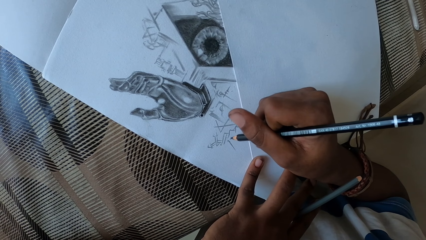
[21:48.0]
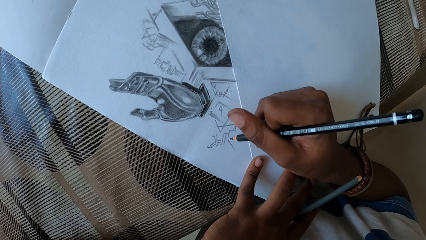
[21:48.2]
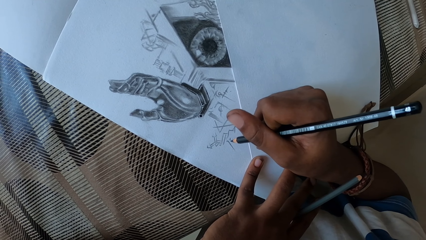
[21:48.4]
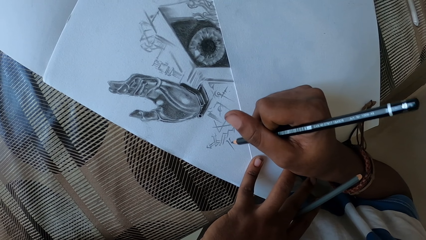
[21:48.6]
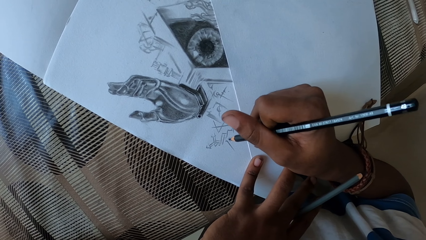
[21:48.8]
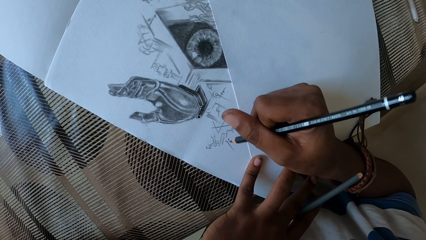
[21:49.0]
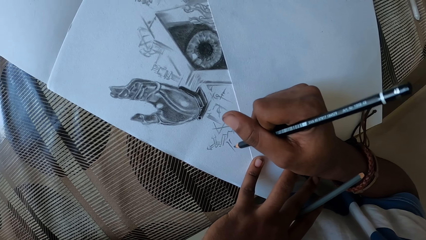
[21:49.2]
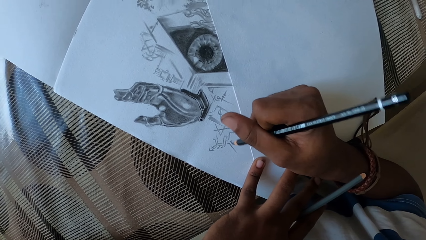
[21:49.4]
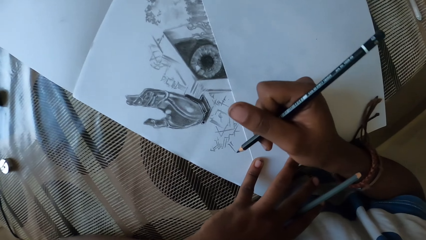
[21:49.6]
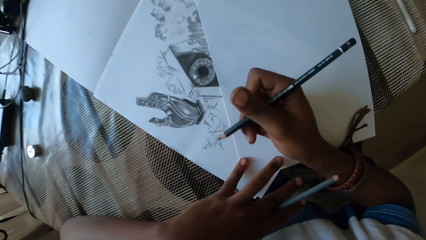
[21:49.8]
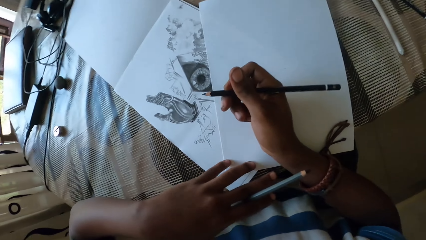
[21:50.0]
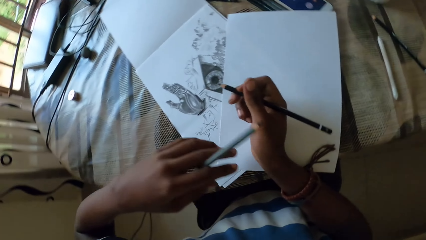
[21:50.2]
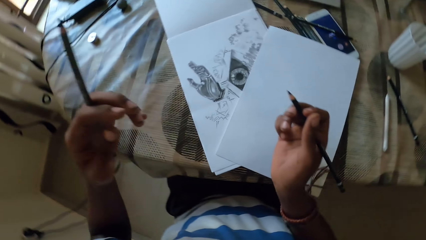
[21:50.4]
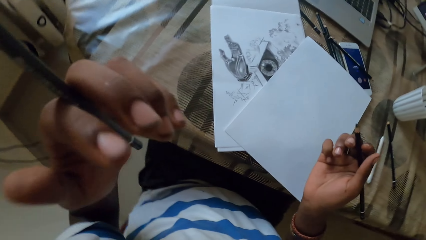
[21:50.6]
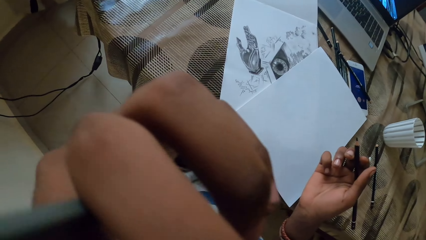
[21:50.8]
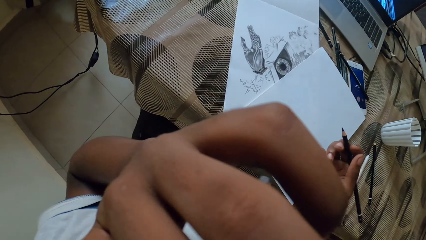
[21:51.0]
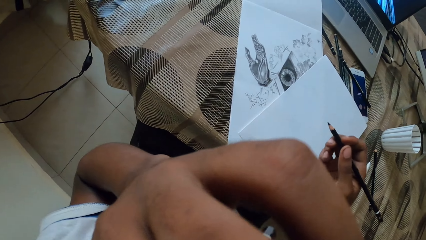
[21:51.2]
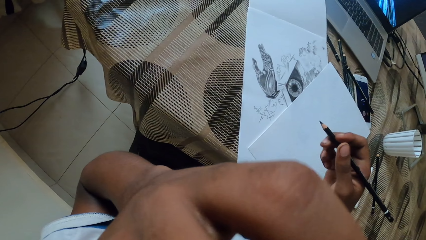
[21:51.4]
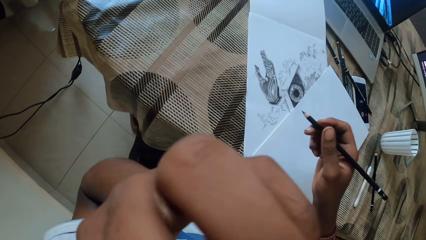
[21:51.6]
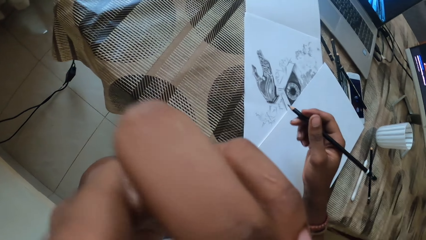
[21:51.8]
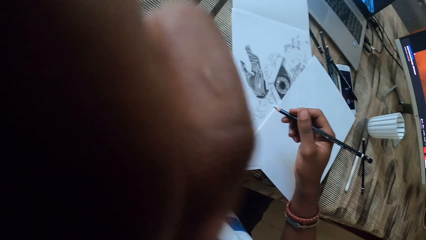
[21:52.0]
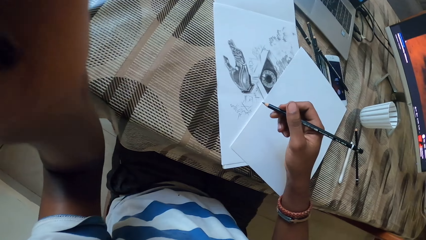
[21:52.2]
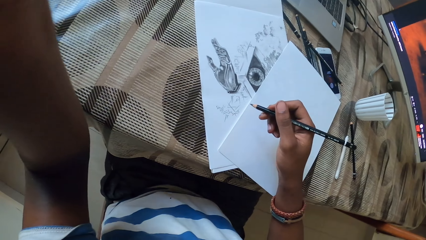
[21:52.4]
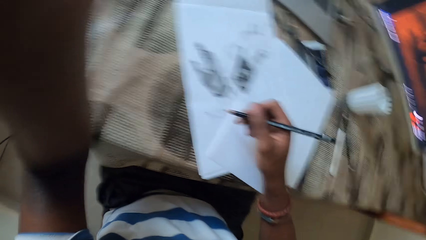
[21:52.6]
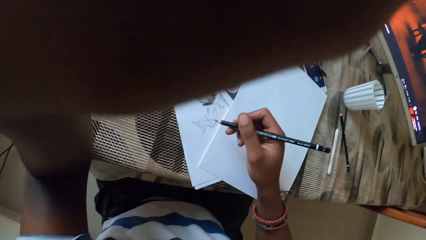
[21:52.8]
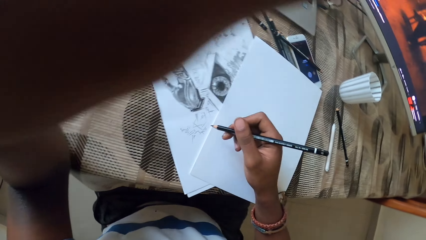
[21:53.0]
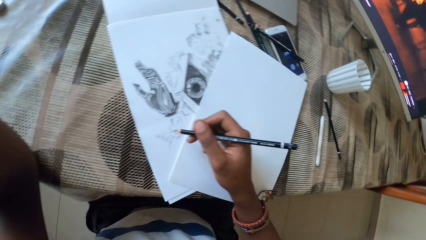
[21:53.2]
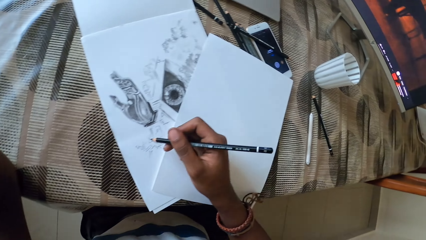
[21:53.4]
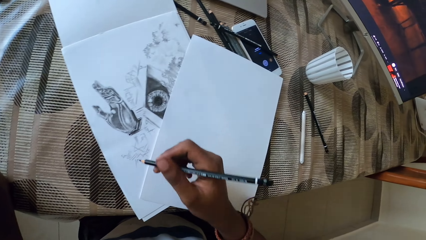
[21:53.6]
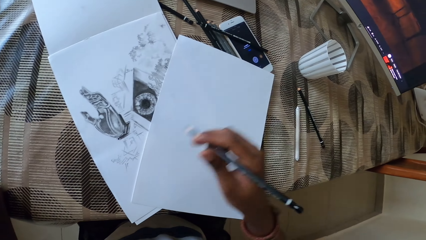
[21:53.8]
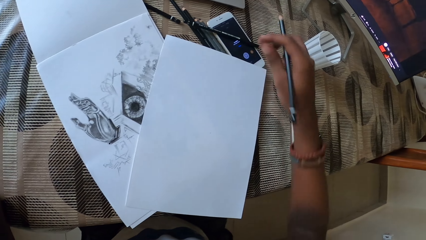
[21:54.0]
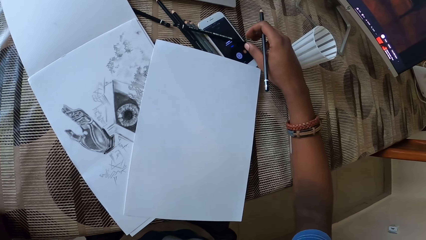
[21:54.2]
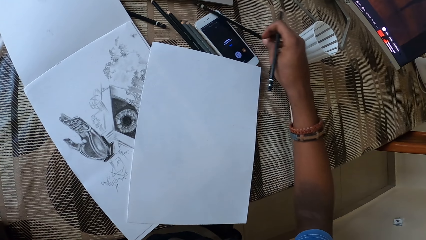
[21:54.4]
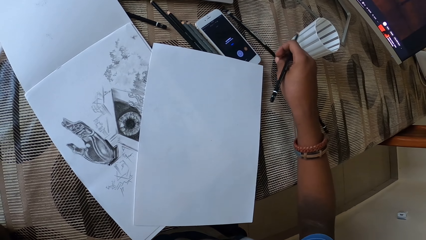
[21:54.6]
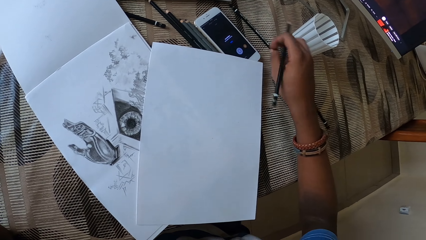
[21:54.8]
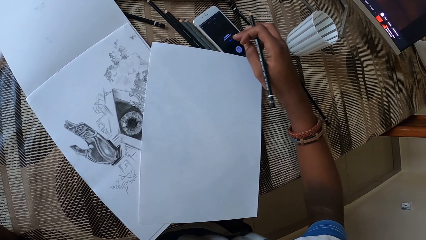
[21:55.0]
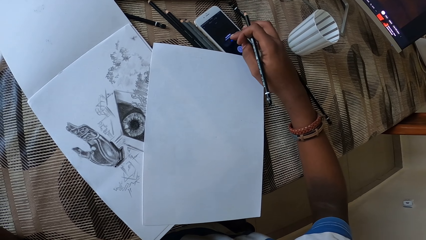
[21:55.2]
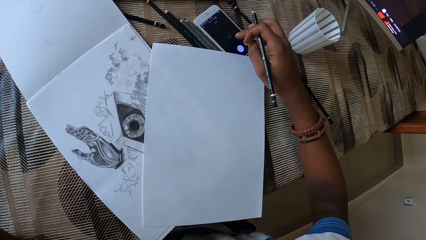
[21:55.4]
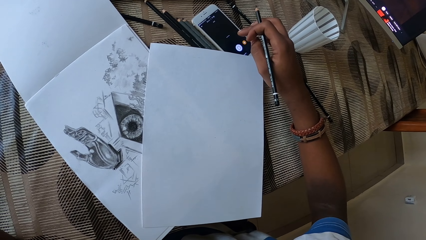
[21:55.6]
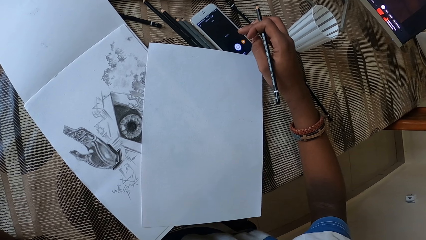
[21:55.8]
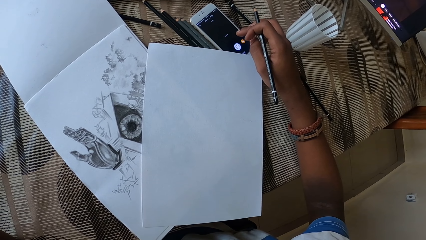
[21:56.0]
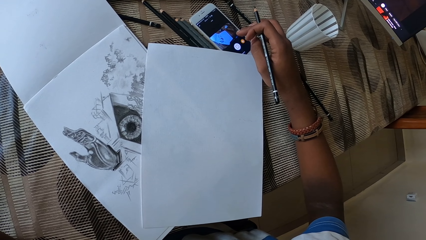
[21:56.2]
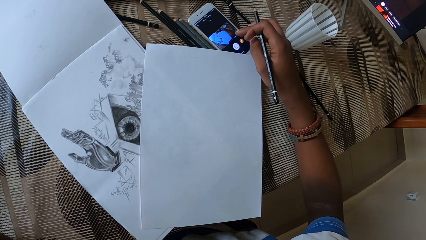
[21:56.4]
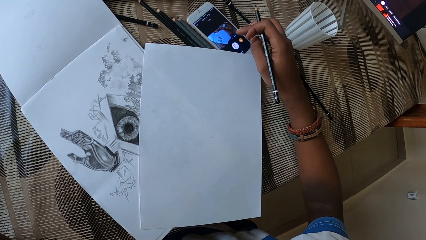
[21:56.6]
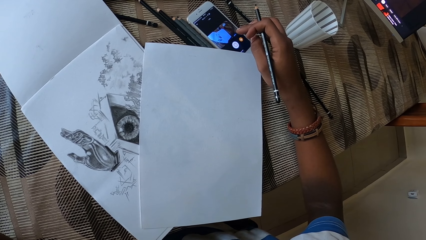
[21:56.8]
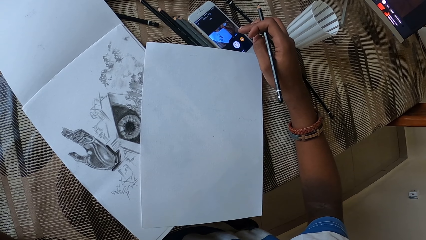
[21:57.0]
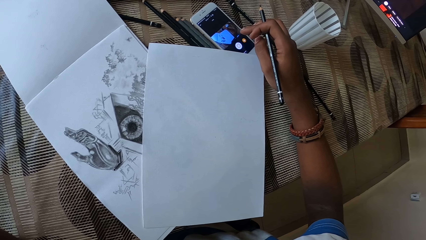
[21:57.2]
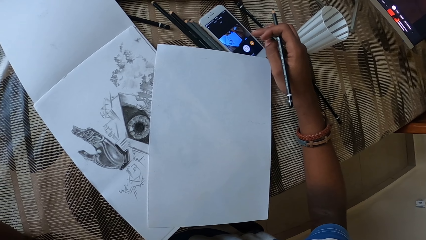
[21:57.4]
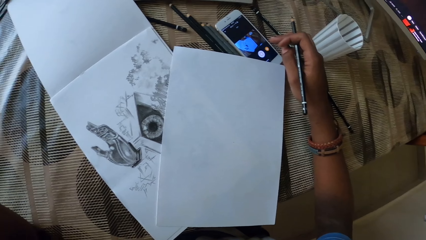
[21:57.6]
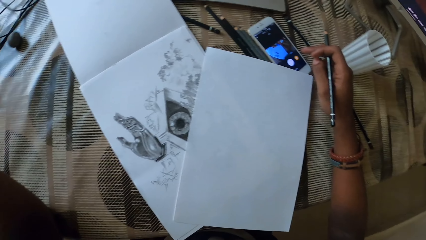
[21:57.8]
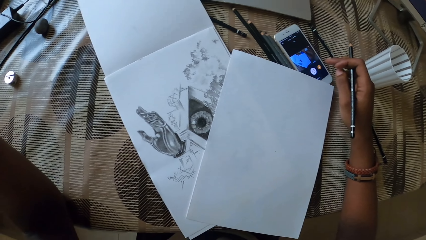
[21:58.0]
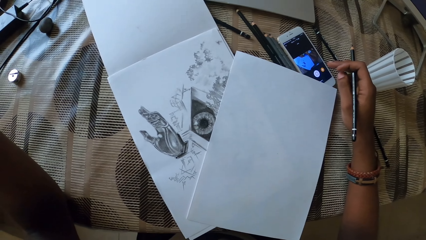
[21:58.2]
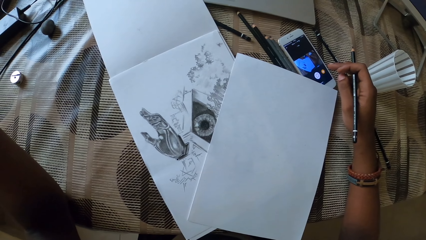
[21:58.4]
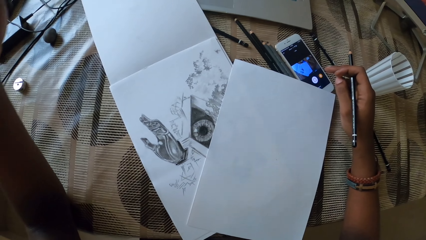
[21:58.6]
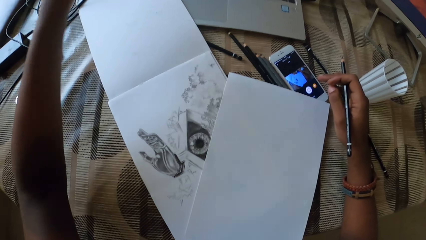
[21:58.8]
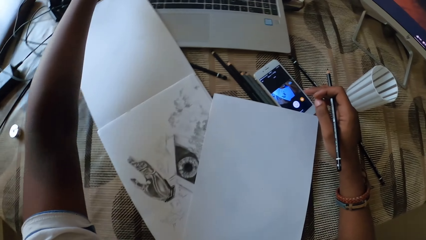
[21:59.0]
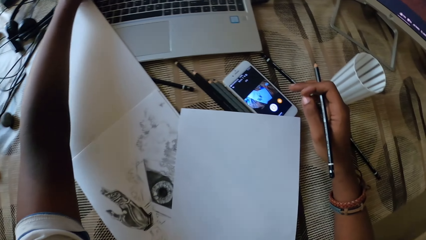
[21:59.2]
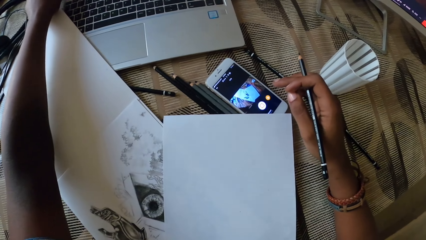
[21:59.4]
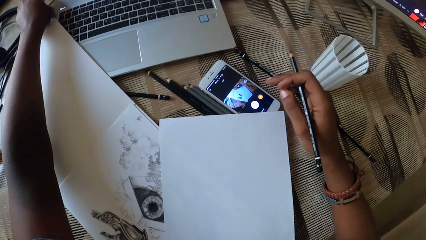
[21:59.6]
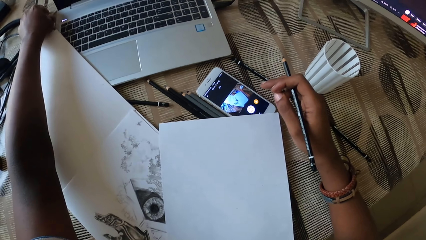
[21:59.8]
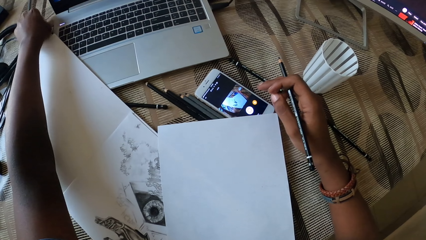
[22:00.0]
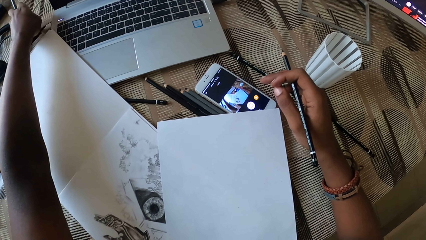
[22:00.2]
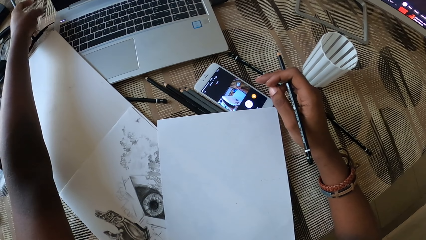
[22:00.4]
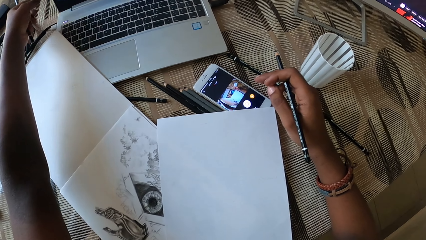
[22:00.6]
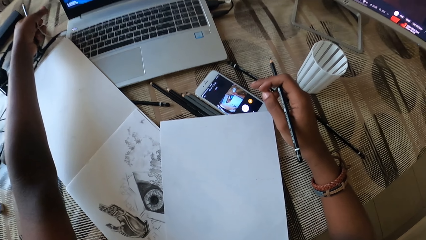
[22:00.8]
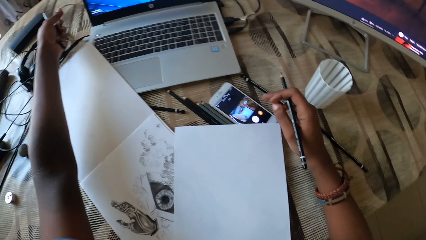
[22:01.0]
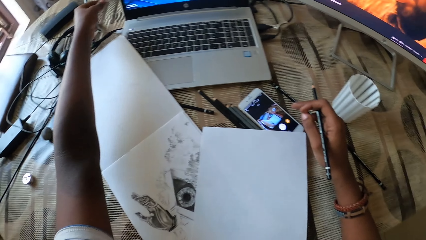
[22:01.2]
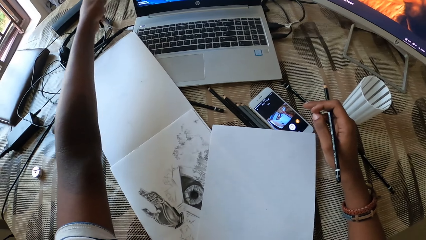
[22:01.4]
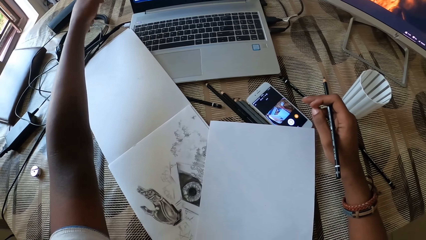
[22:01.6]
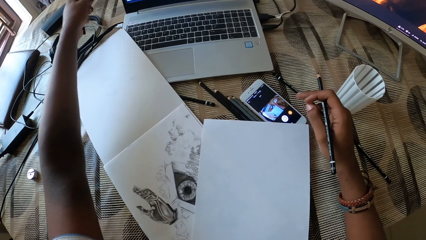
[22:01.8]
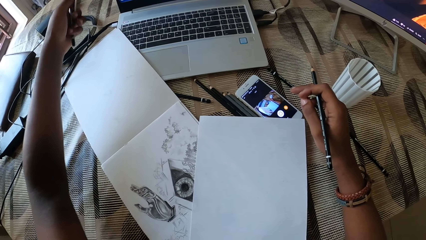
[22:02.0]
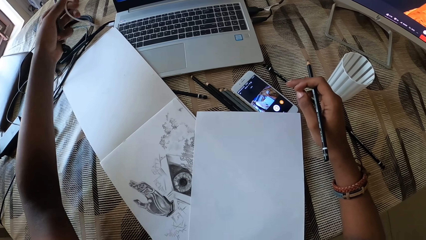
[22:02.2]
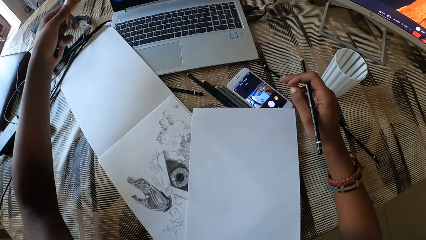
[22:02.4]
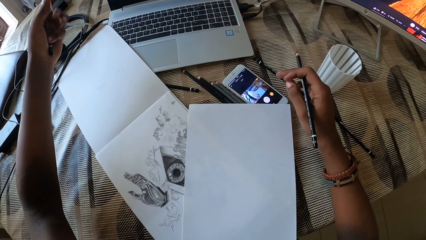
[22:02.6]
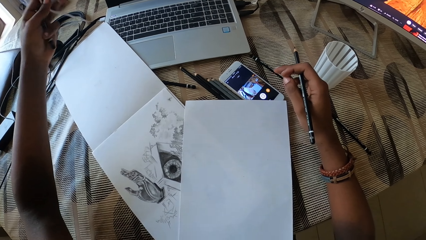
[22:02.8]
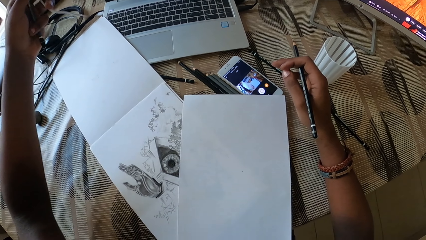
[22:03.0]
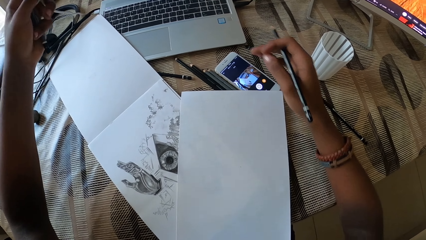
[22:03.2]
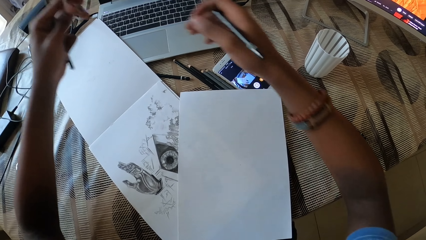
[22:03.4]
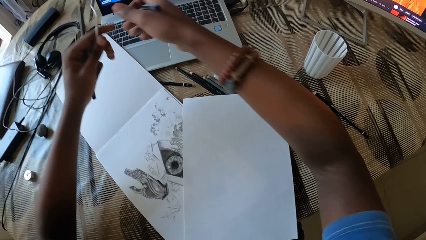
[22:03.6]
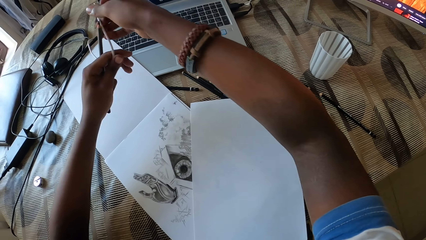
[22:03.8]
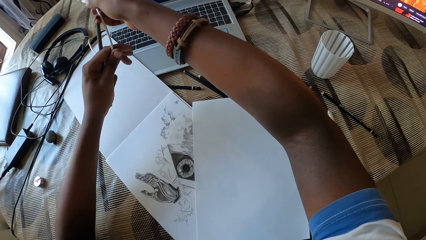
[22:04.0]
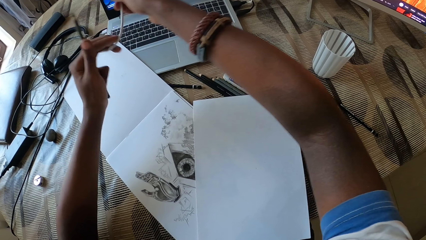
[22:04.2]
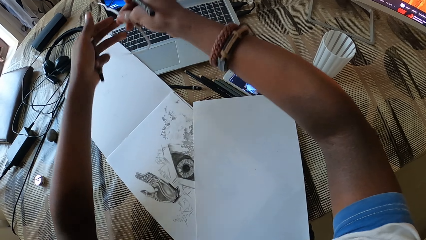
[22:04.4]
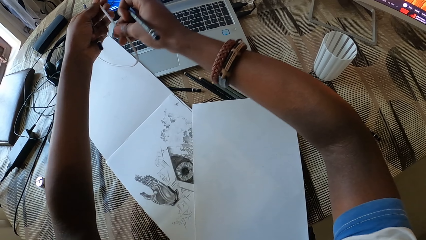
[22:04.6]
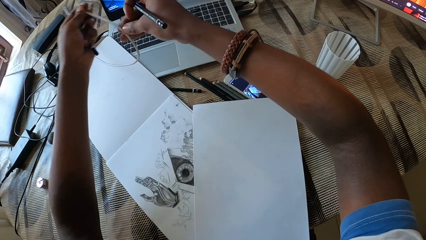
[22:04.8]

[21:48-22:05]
The camera wearer touches the face with the left hand. They touch the camera. They remove the pencil on the phone with the right hand. They touch the phone. They use the mobile phone. They pick up a charger cable. They open a laptop with the left hand.
